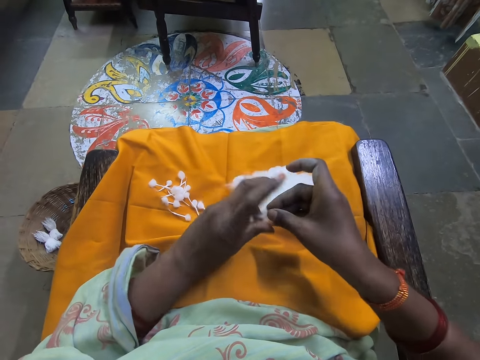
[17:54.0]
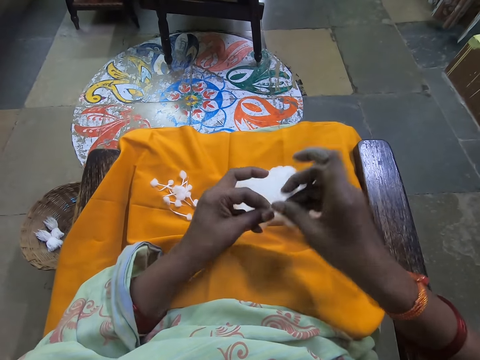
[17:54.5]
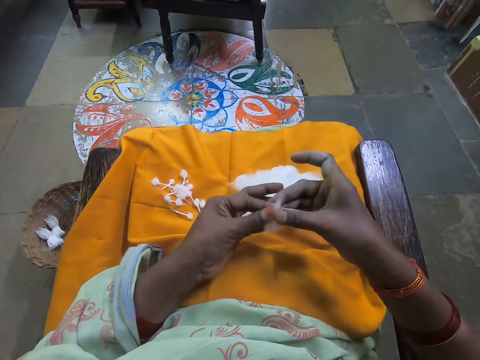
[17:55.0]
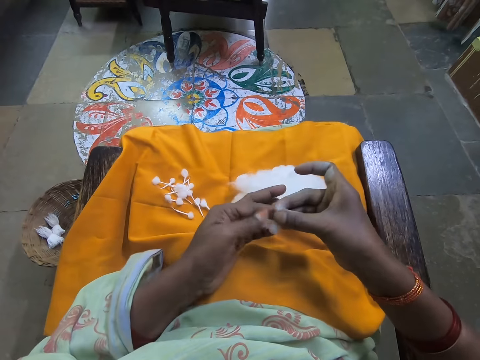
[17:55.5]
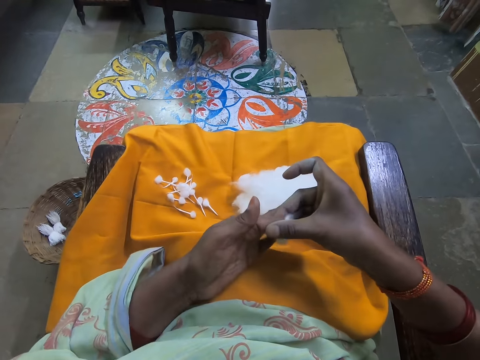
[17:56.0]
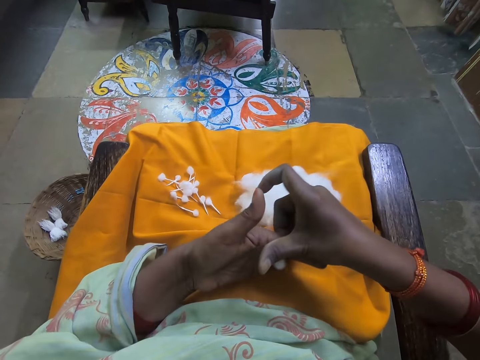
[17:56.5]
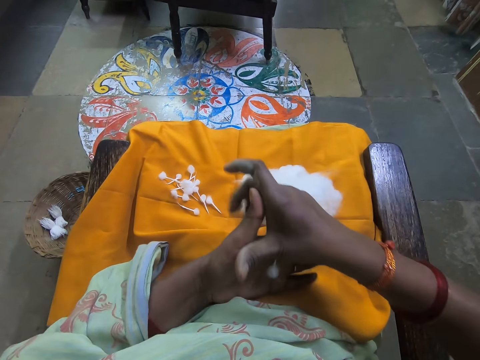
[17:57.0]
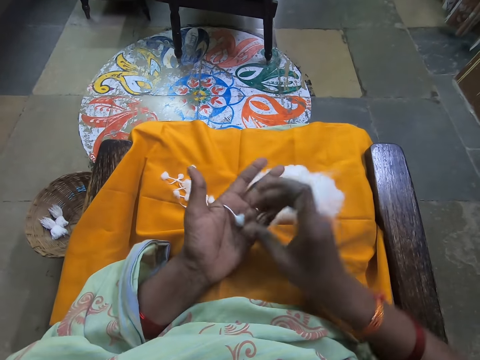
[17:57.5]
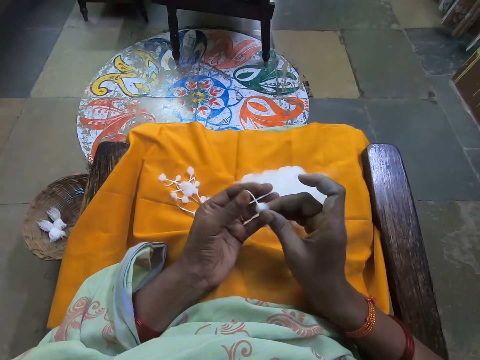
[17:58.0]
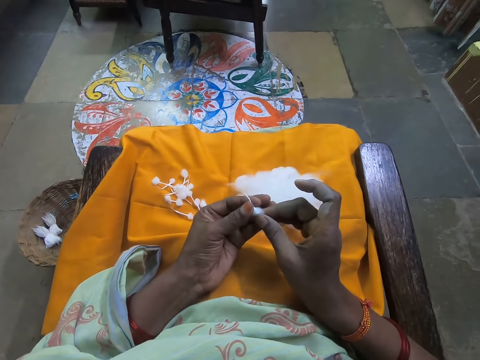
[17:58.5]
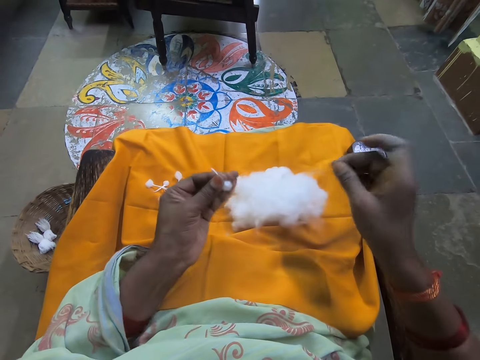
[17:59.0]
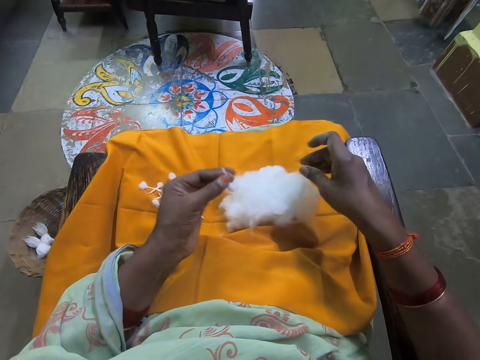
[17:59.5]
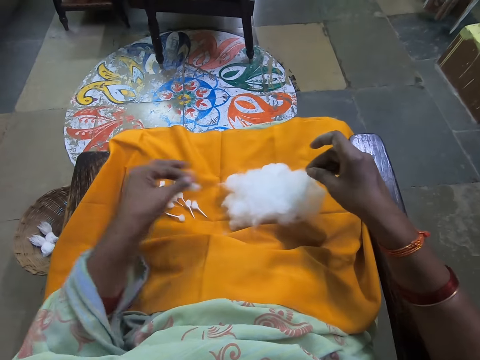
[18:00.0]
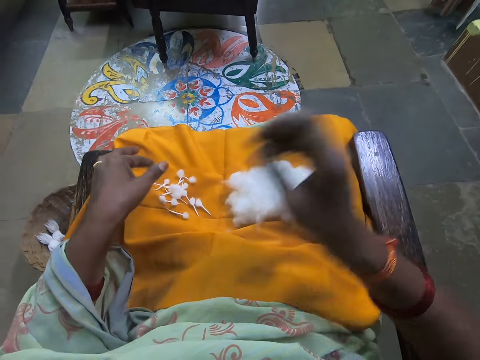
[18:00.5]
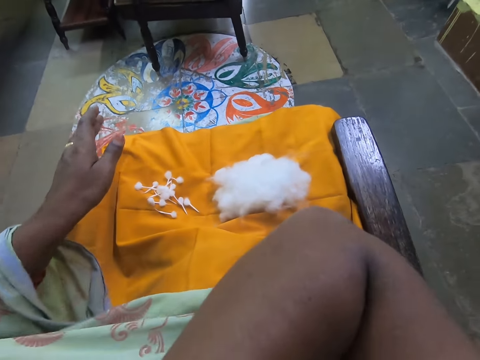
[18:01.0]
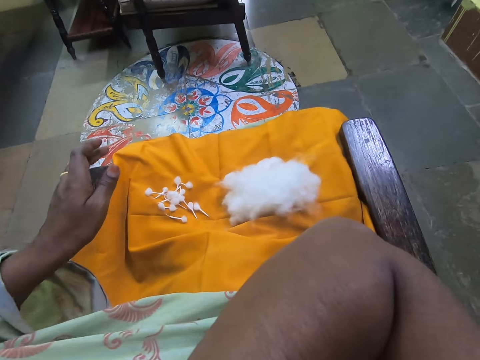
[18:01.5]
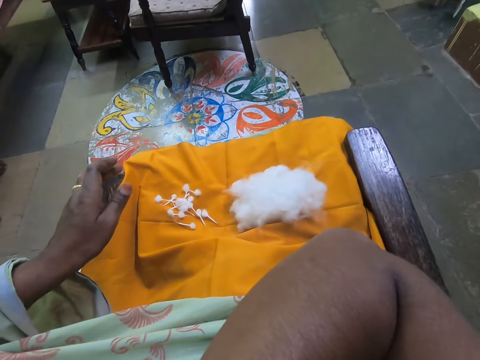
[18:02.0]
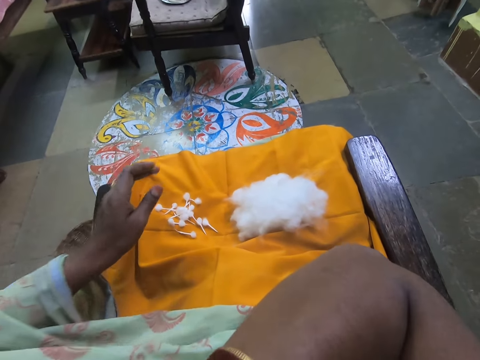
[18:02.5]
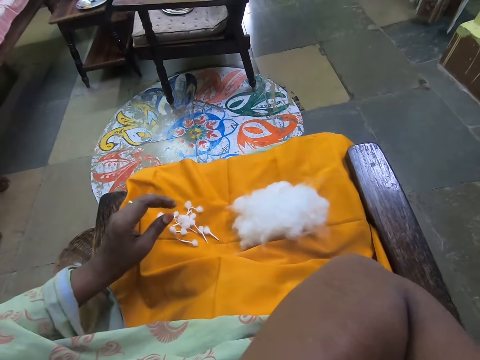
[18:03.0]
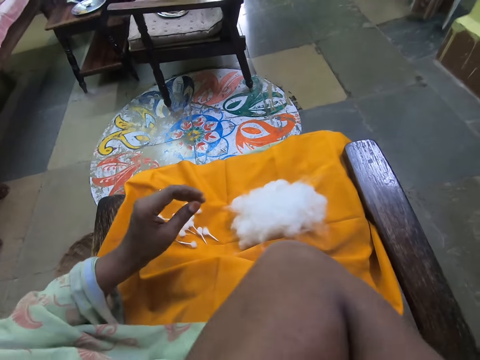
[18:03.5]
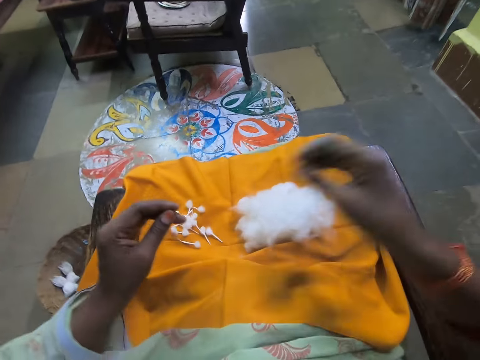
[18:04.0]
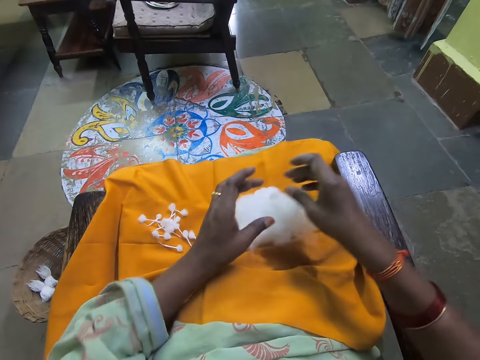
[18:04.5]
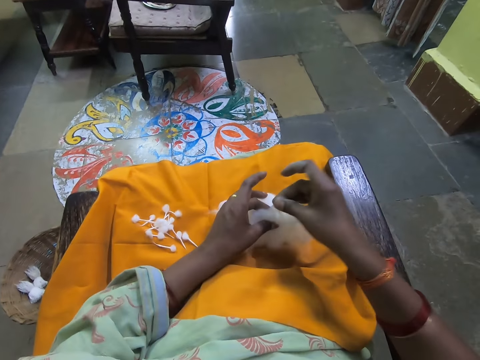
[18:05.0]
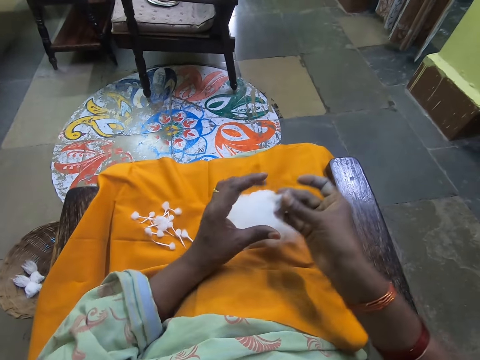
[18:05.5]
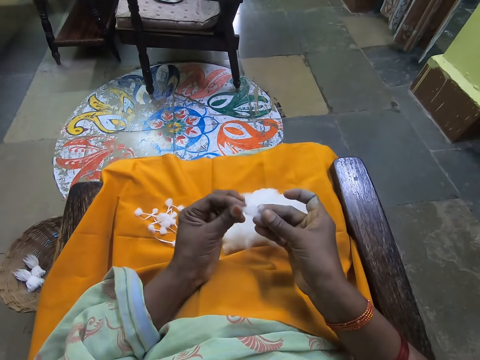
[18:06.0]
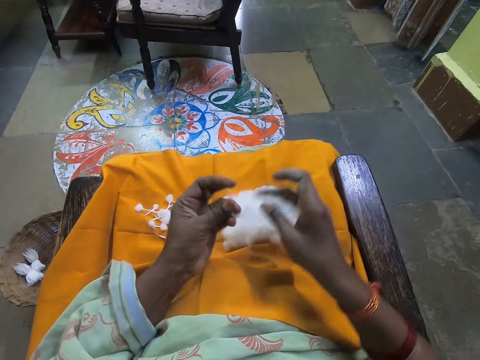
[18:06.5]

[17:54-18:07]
The camera wearer folds the cotton with both hands. She rolls the cotton with both hands. She passes the wool to her right hand. She passes the wool to her left hand. She drops the wool on the cloth on her leg with her left hand. She does something with a hand. She pinches cotton from the cotton. She aligns the cotton with both hands.

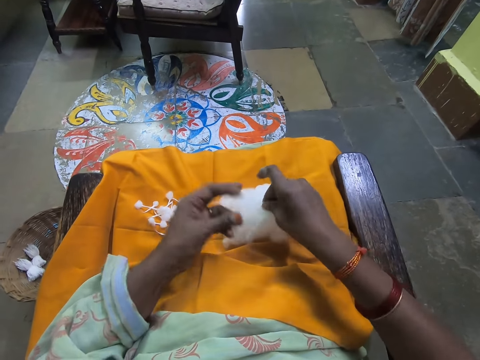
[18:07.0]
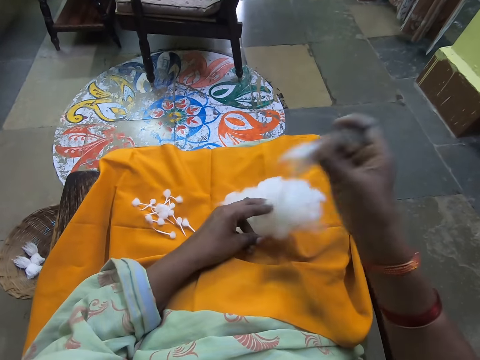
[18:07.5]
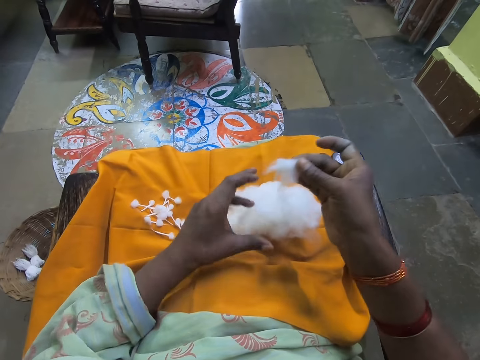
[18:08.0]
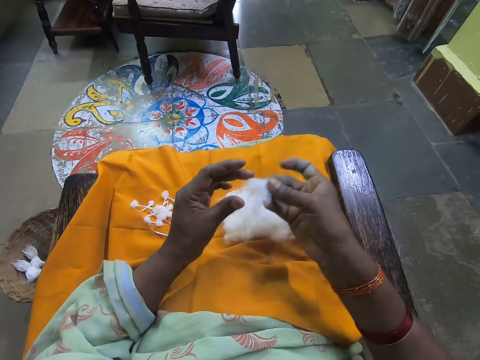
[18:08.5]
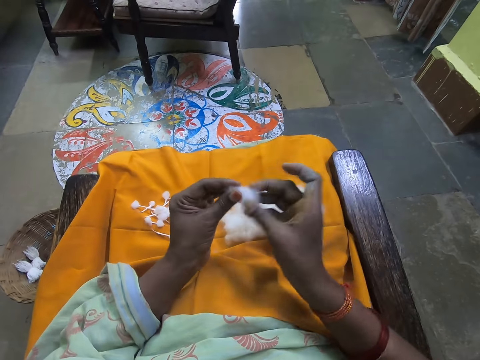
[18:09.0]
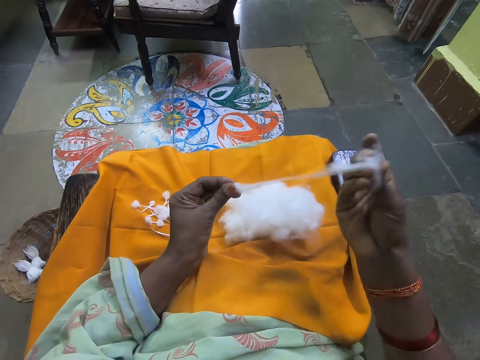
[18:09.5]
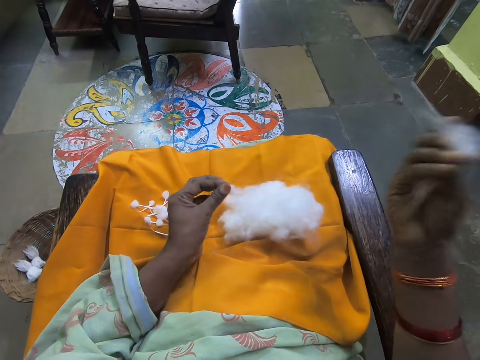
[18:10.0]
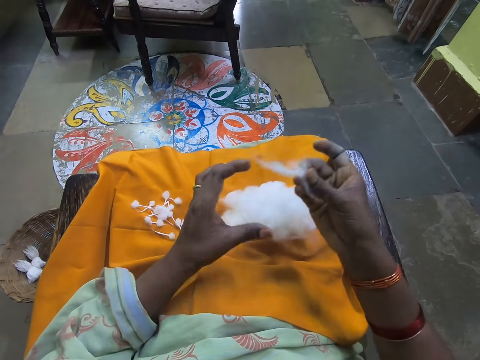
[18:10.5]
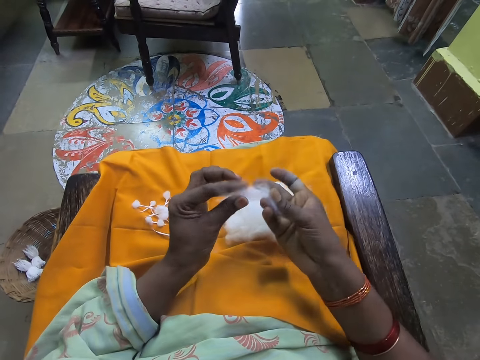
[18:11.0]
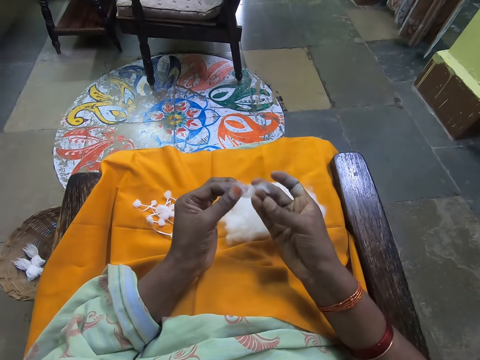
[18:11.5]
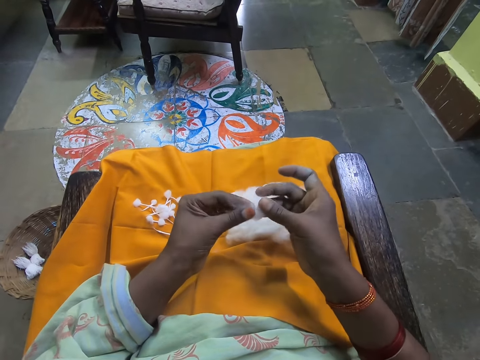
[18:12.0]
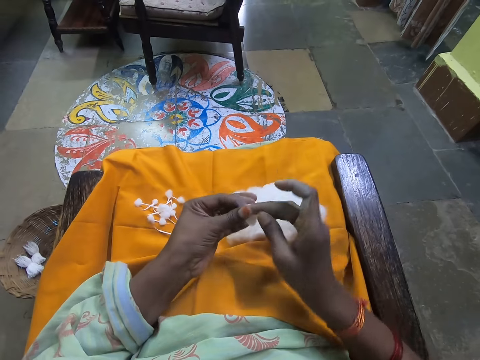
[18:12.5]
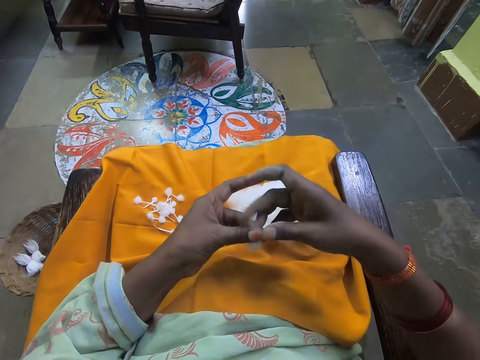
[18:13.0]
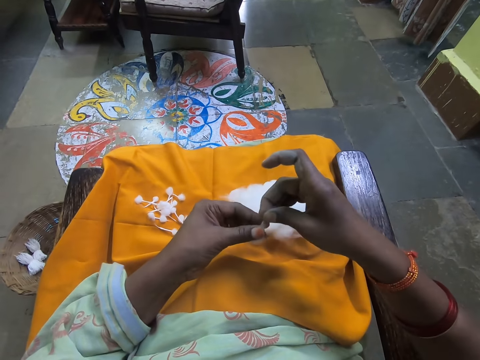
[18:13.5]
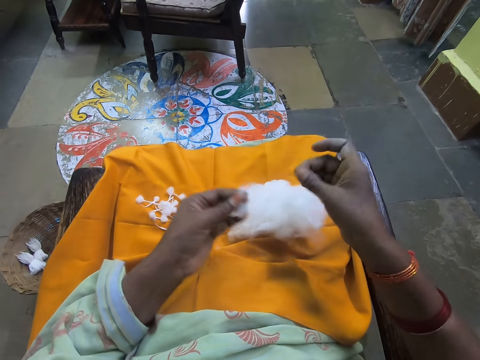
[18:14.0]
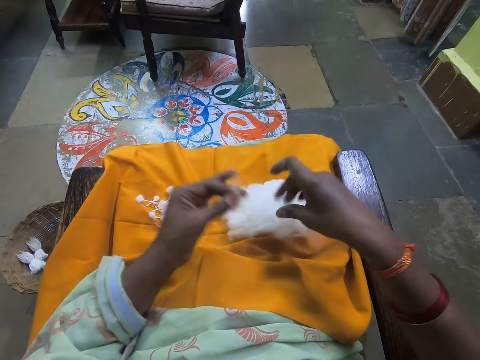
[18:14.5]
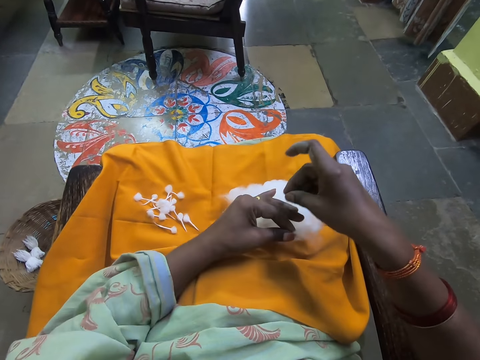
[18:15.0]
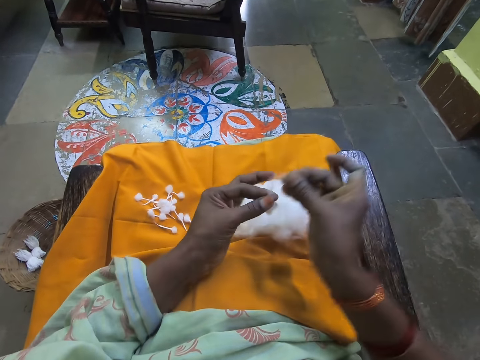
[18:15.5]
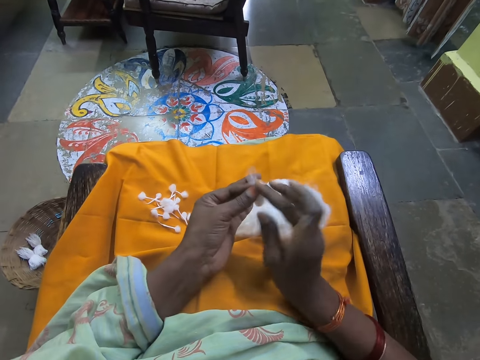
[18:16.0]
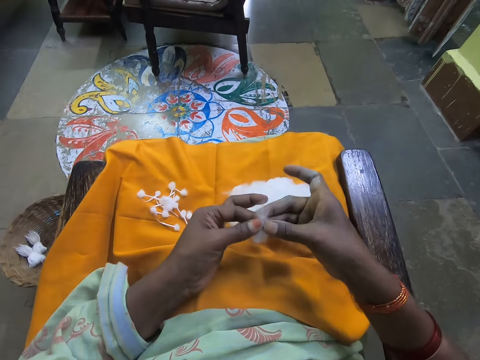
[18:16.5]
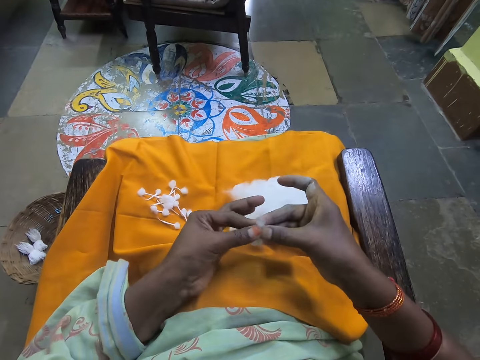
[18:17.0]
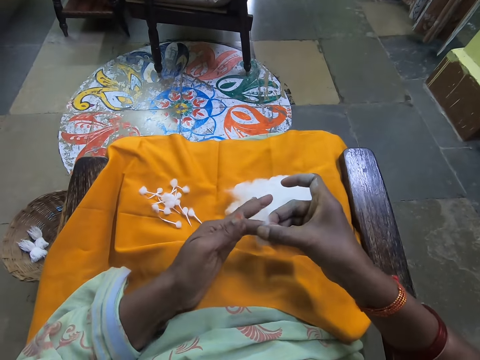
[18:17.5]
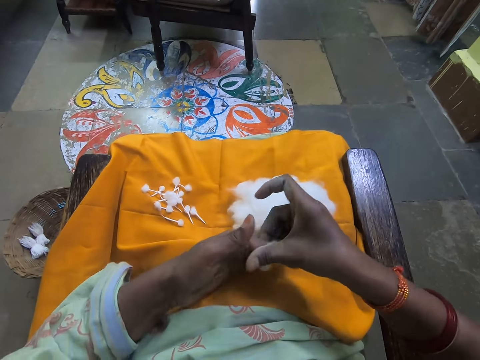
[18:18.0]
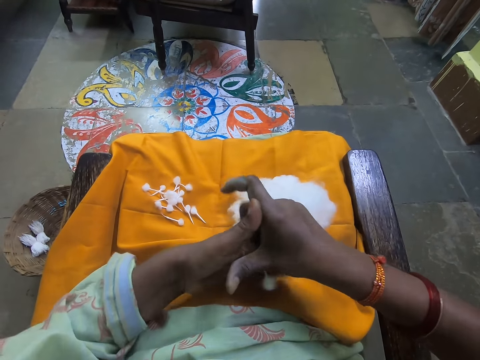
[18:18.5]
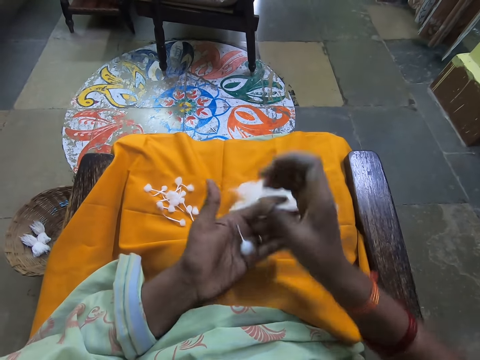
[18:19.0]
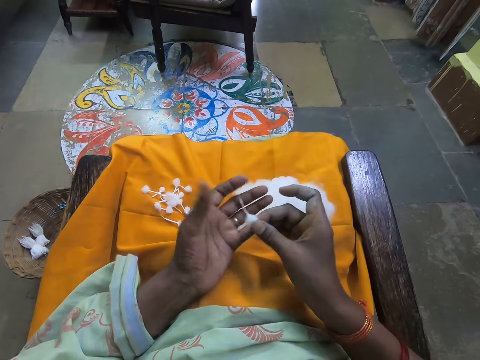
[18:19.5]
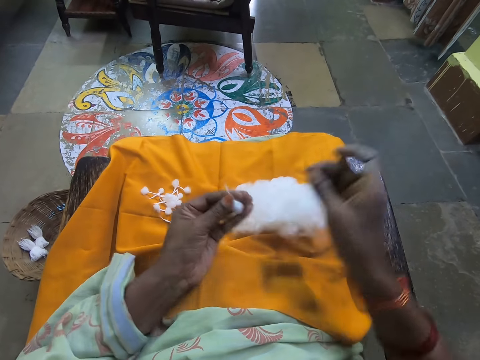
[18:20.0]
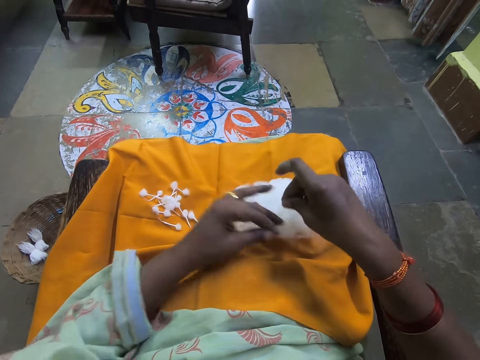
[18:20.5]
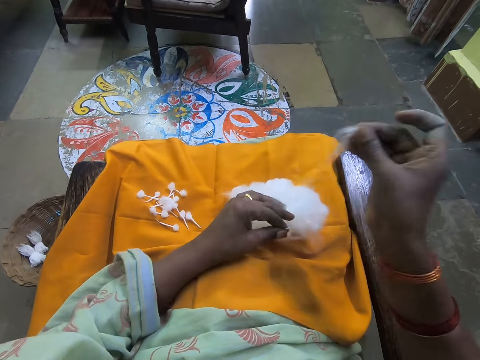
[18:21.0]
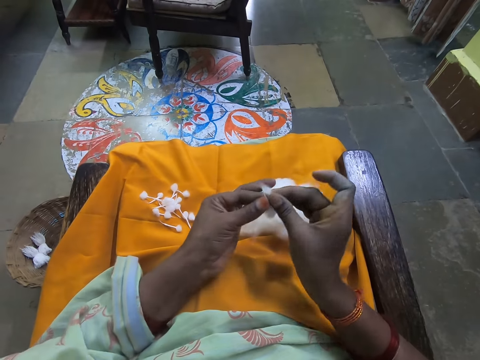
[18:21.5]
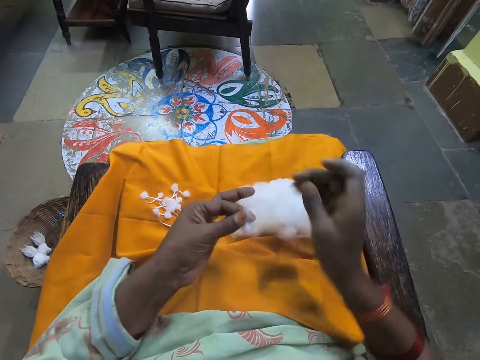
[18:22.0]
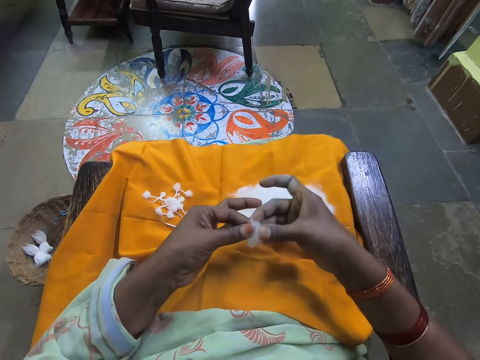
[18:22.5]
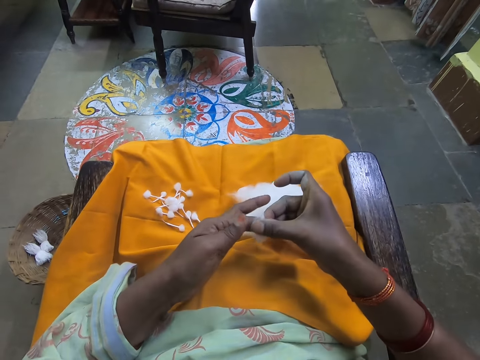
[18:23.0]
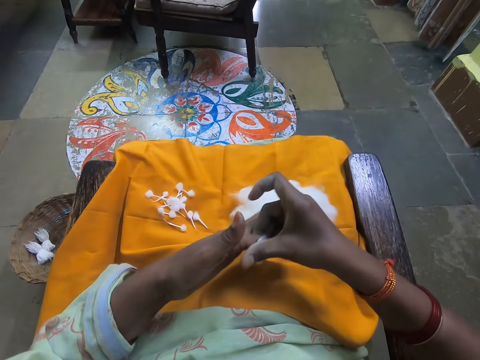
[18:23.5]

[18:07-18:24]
The camera wearer folds the cotton with both hands. She cuts a piece of wool from the bunch of wool on her legs with her right hand. She holds the bunch of wool on the cloth on her legs with her left hand. She aligns the cotton with both hands. She drops some wool on the bunch of wool on the cloth on her legs with her left hand. She folds the wool with both hands. She cuts a piece of wool from the bunch of wool on her legs with her right hand. She places her left hand on the ball of cotton wool on her lap. She passes the cotton wool from her right hand to her left hand. She places the cotton on the cotton. She rolls the cotton wool with both hands. She adjusts the cotton wool with both hands. She places the cotton on the other hand. She places her left hand on the ball of cotton wool on her lap and picks some cotton wool from the ball of cotton wool on her lap with her right hand. She passes the cotton wool from her right hand to her left hand. She places the cotton on the cotton. She rolls the cotton wool into a cotton wick with both hands.
